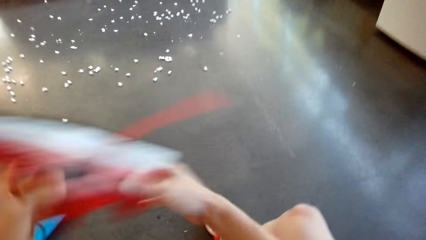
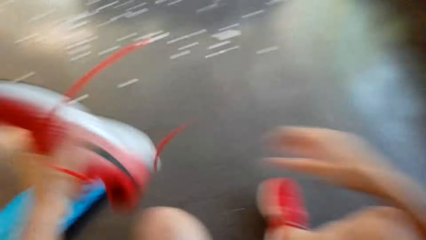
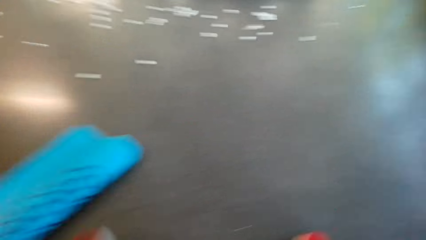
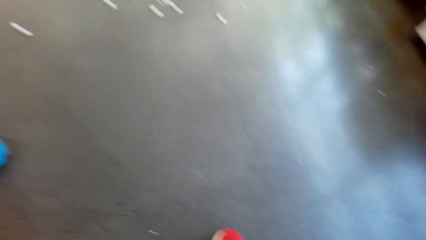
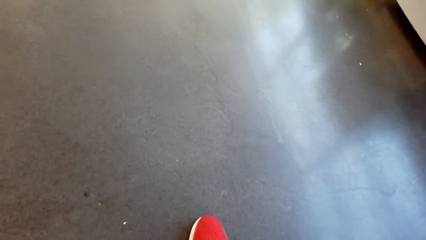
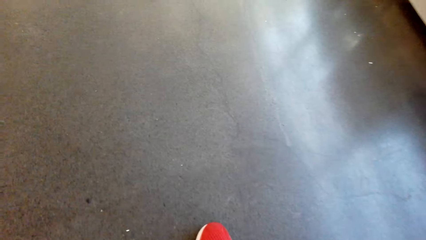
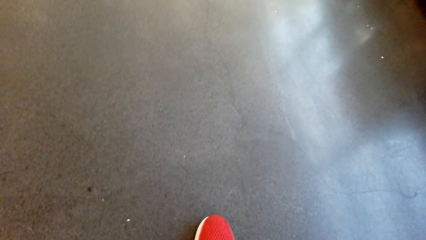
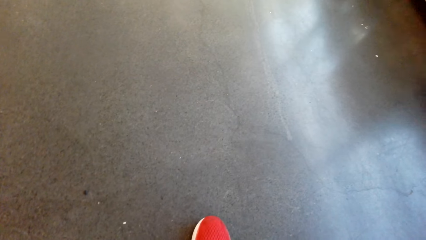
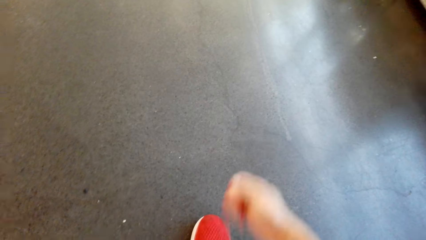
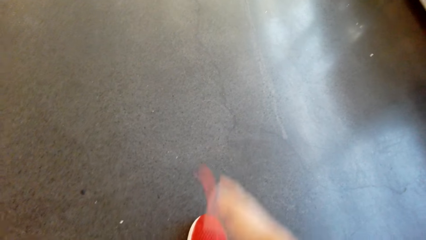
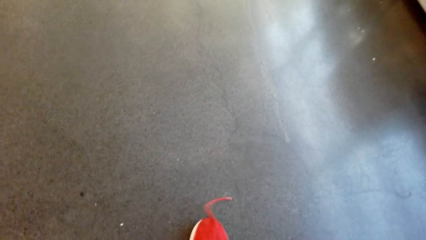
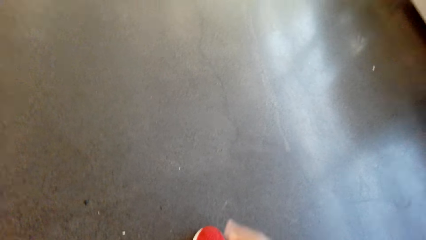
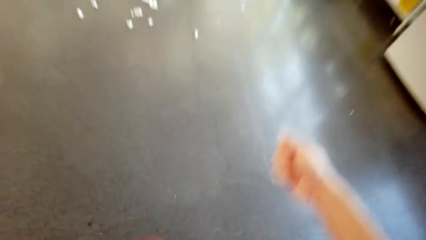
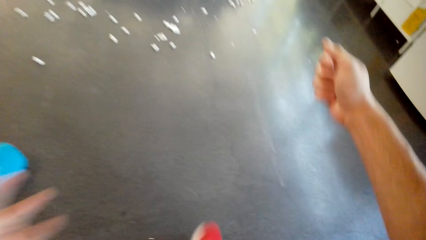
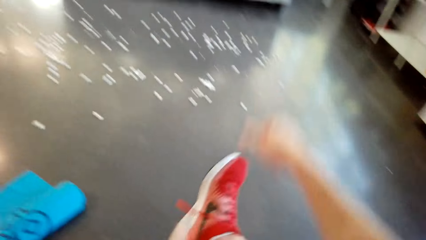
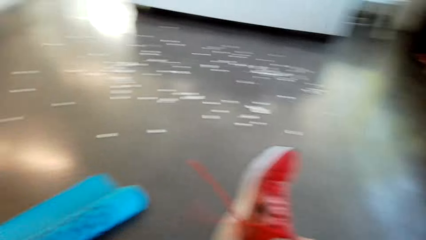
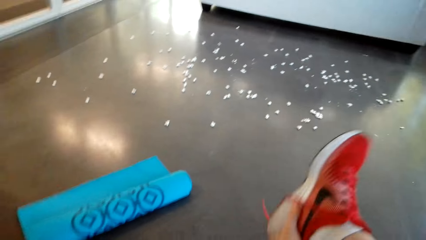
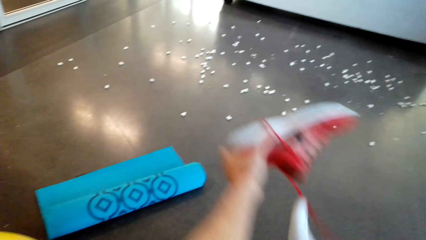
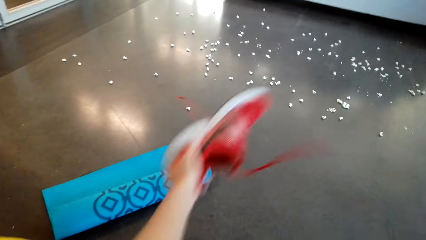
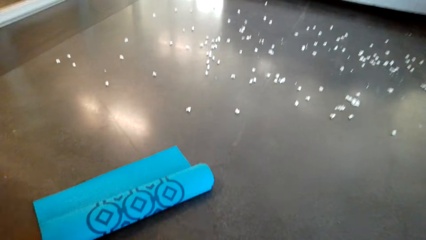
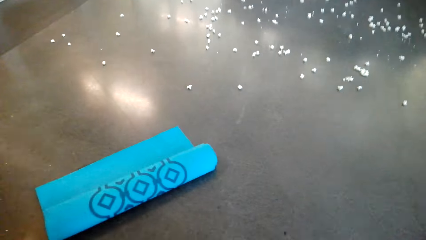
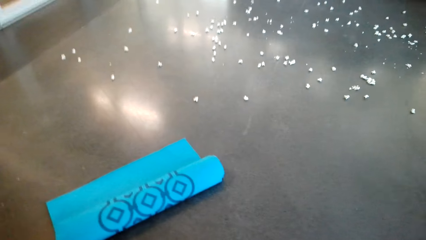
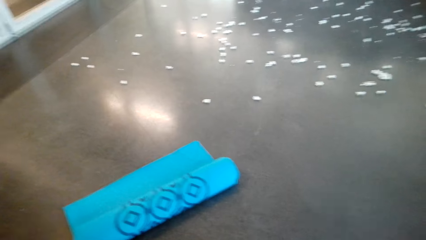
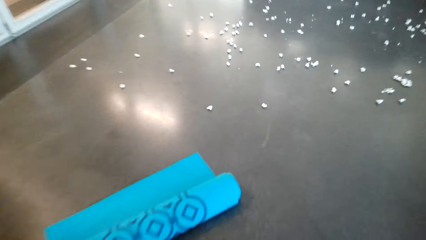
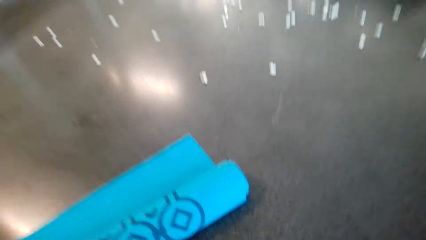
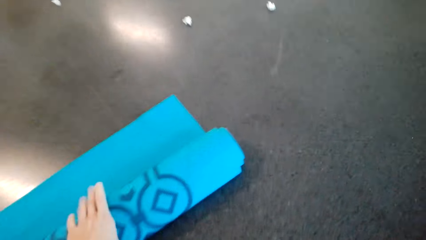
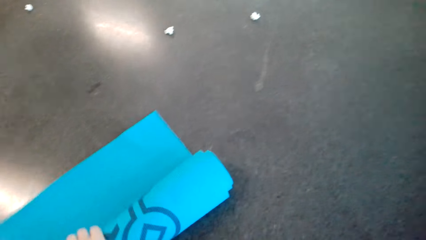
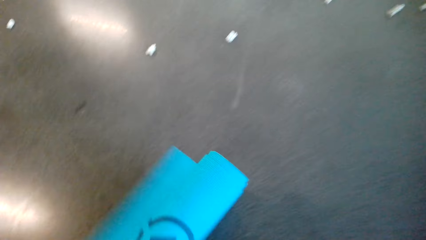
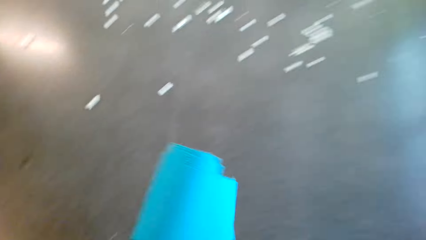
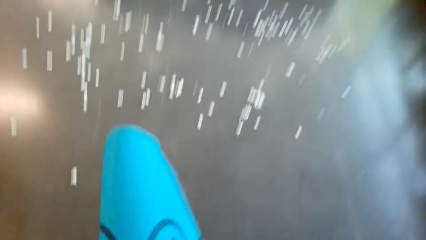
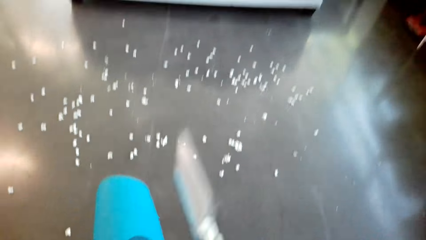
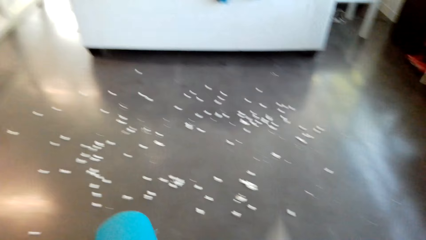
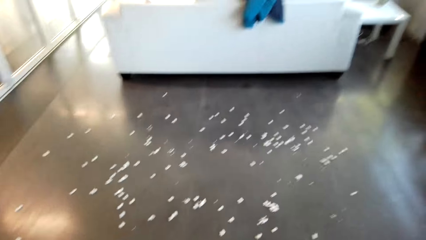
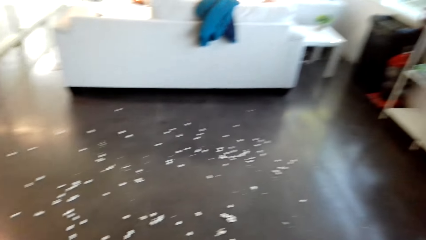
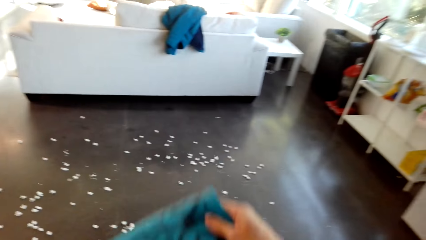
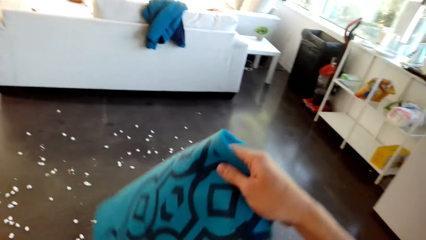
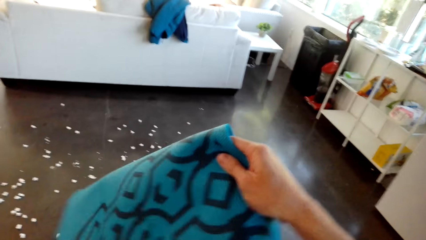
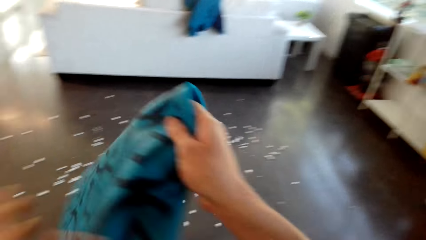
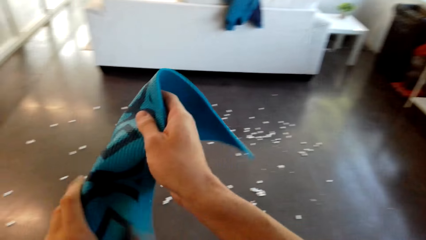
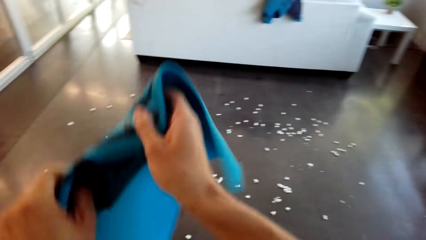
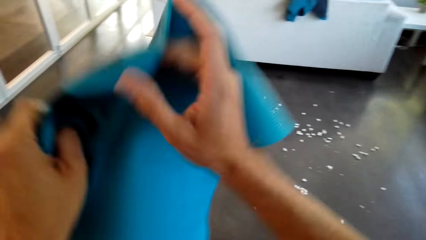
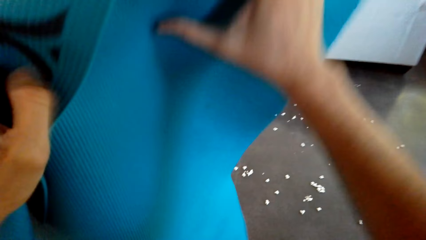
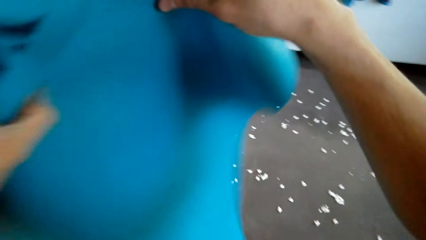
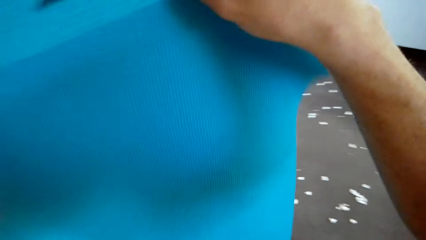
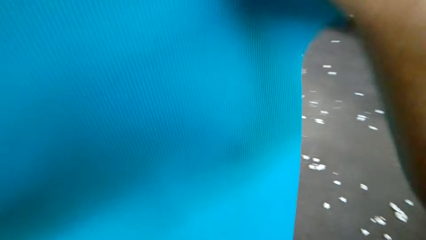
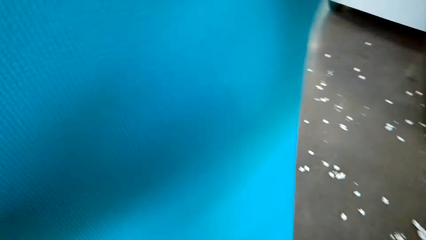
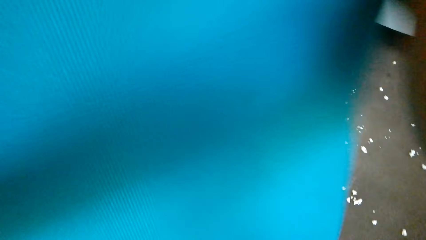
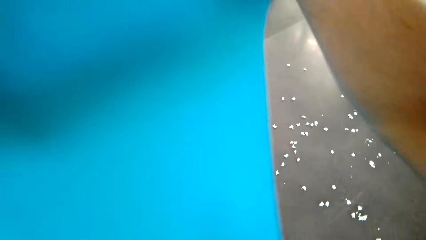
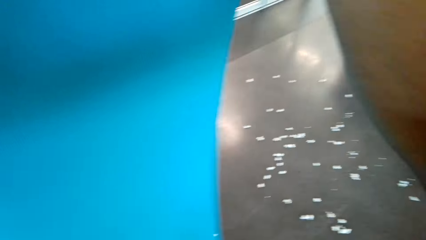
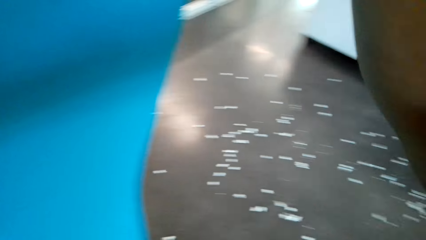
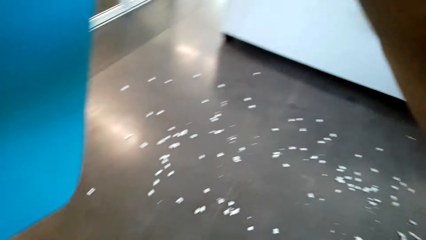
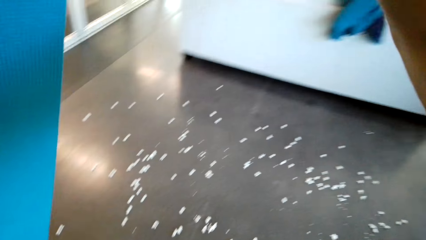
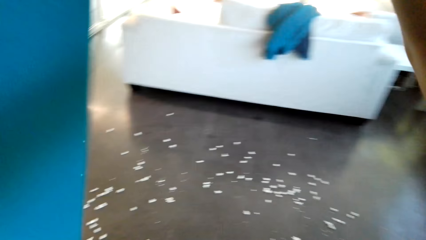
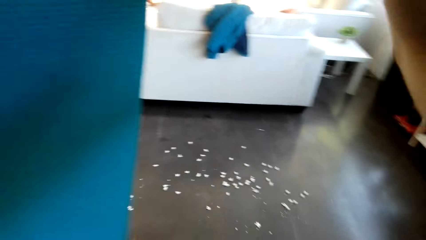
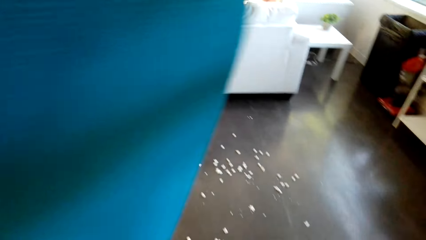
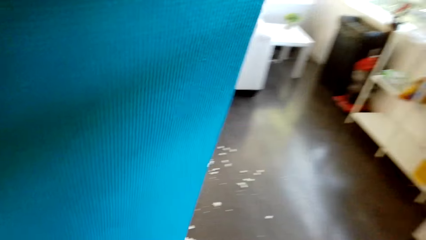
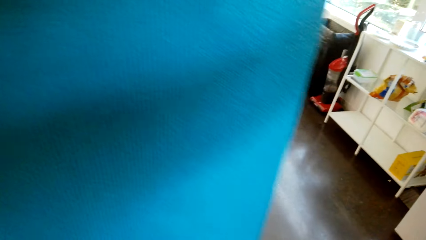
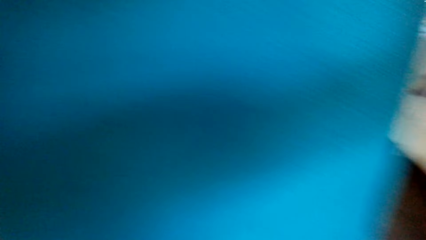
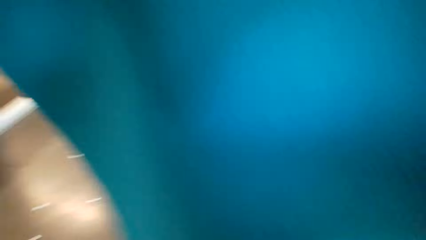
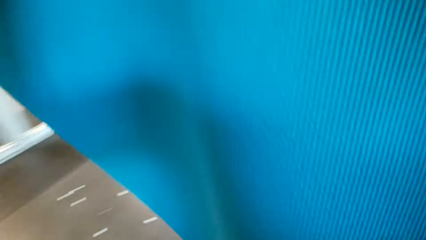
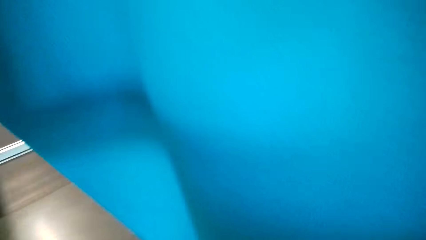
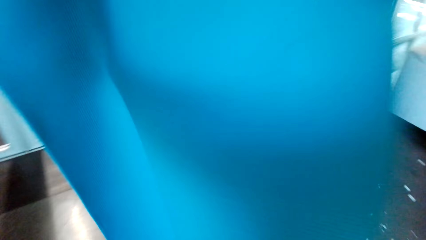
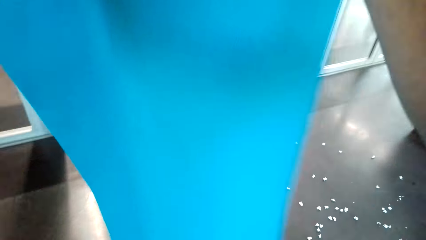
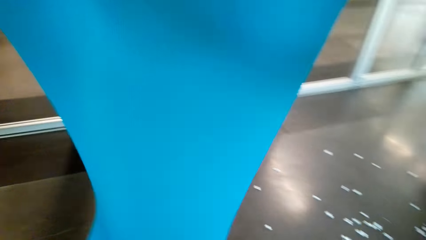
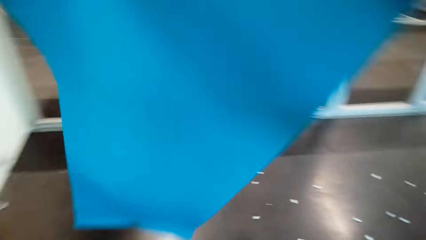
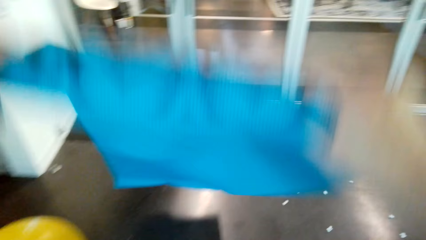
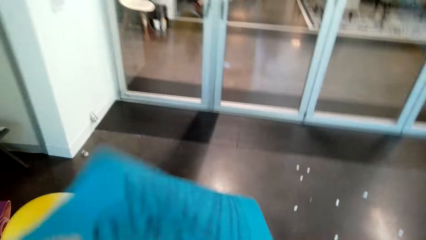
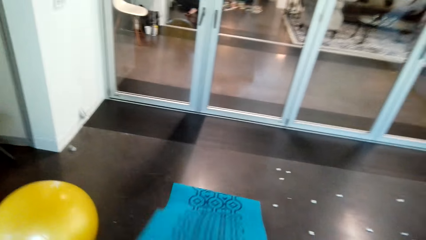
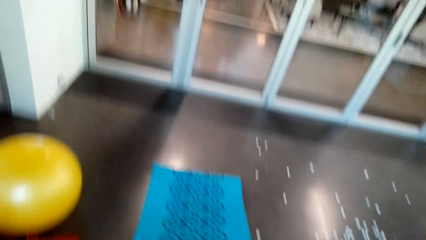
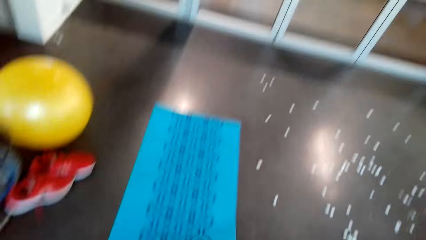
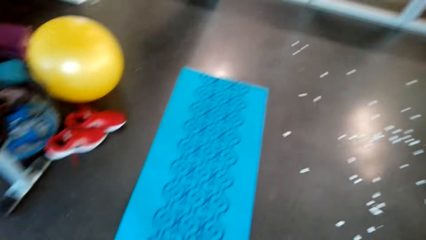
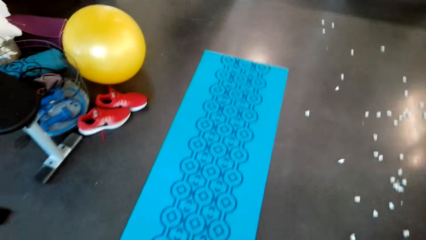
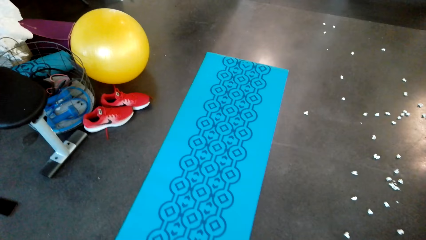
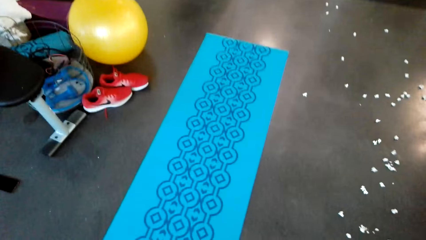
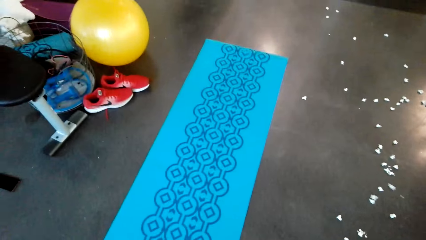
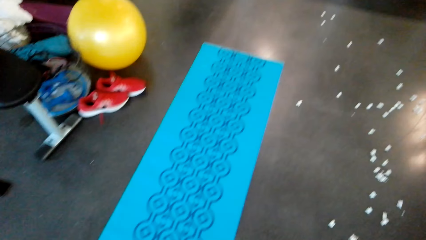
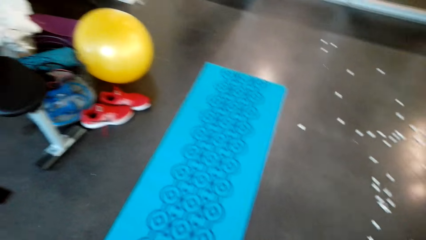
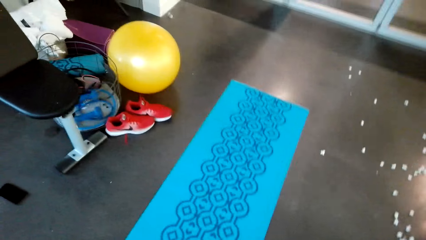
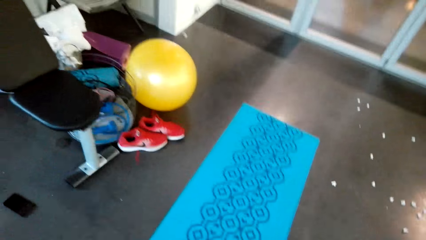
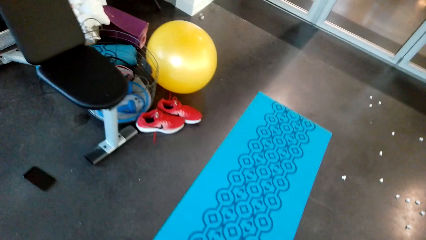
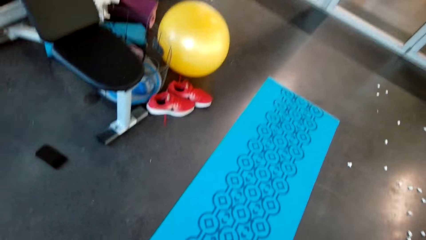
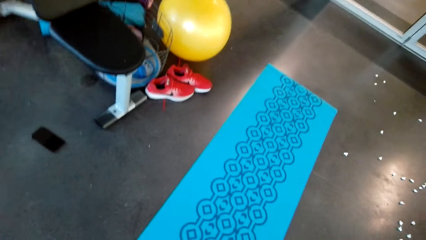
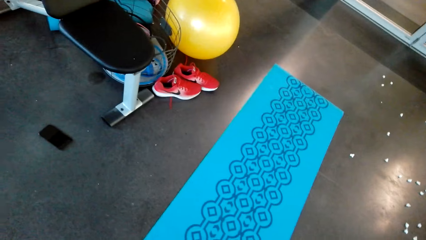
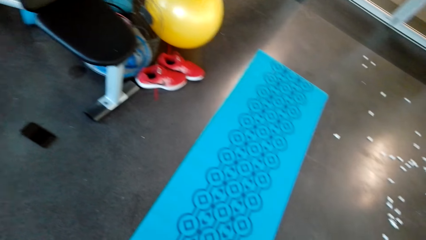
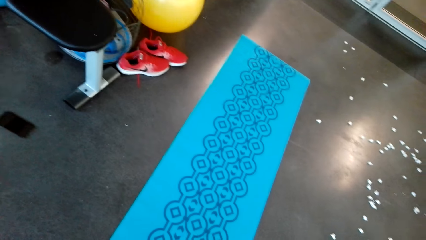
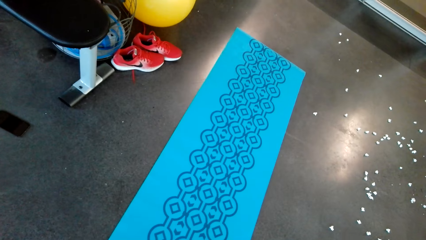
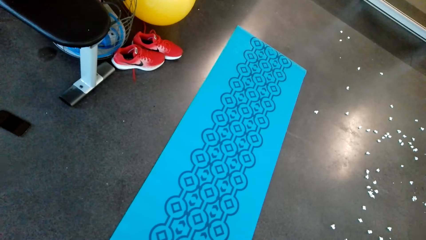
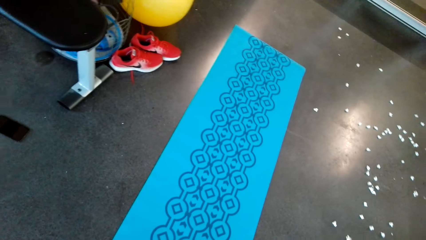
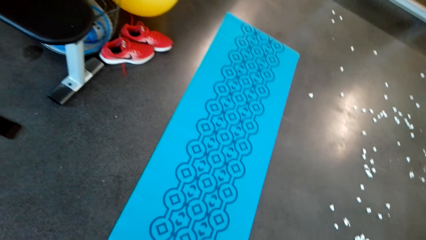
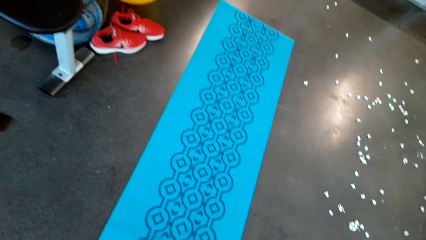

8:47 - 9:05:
The camera wearer removes the left shoe. They untie the shoes, remove the right shoe, and take the yoga mat. They unfold the yoga mat. They spread the yoga mat on the floor.
